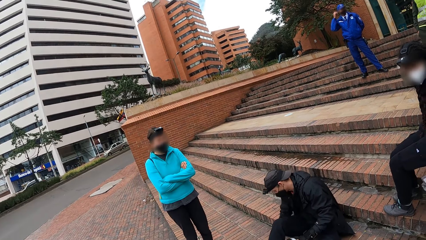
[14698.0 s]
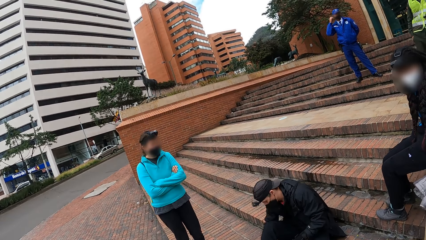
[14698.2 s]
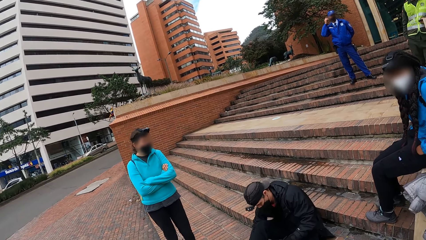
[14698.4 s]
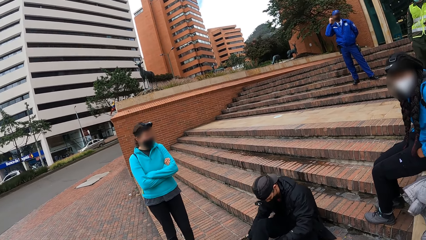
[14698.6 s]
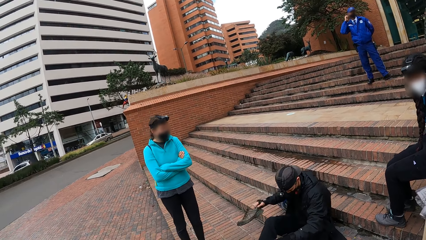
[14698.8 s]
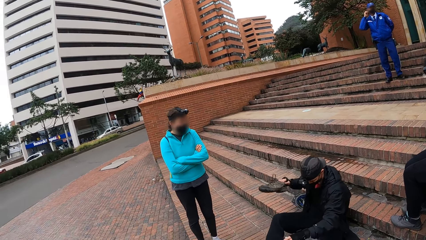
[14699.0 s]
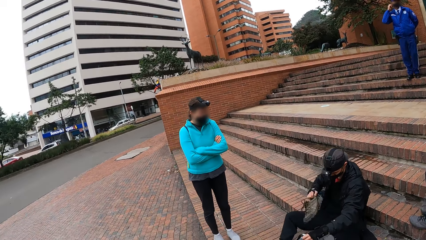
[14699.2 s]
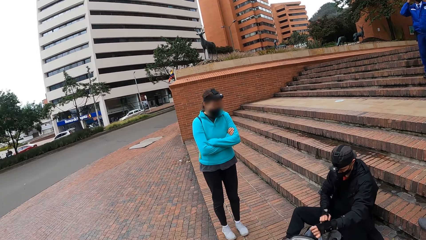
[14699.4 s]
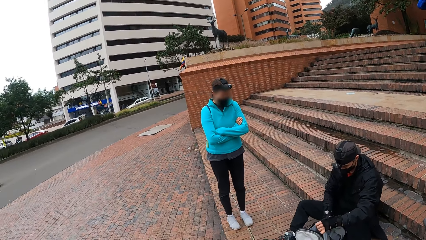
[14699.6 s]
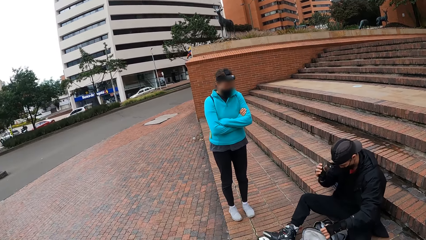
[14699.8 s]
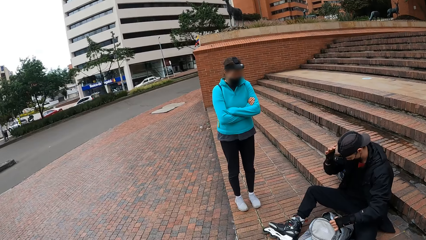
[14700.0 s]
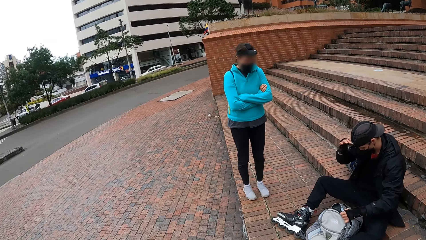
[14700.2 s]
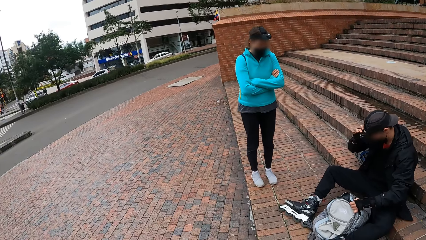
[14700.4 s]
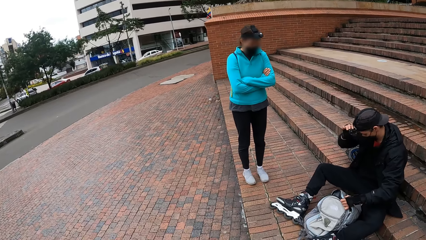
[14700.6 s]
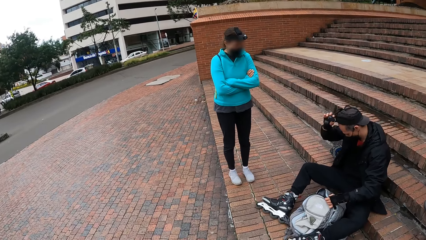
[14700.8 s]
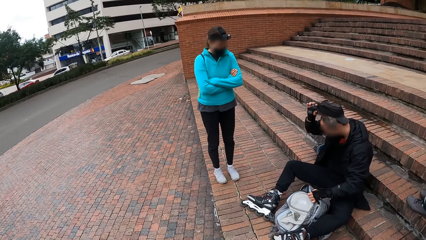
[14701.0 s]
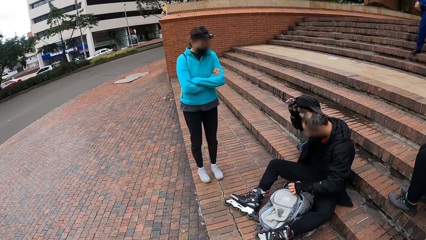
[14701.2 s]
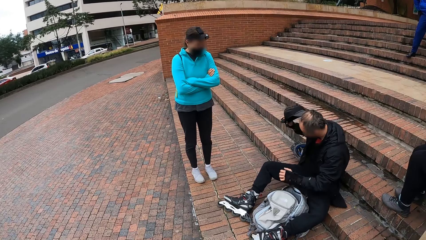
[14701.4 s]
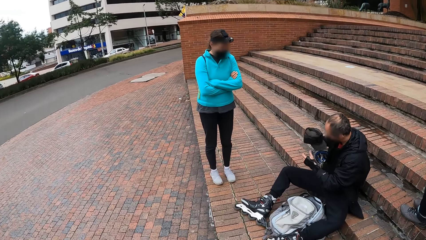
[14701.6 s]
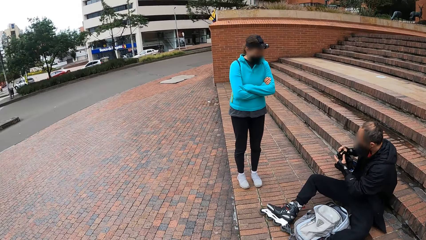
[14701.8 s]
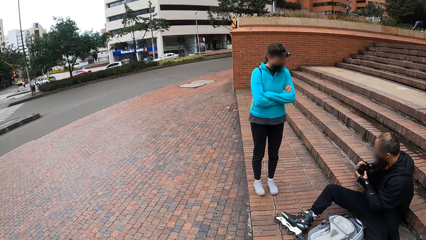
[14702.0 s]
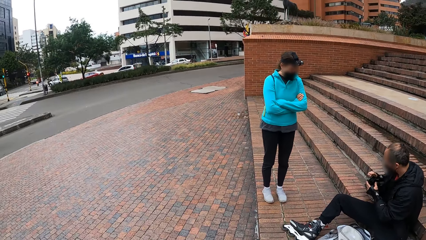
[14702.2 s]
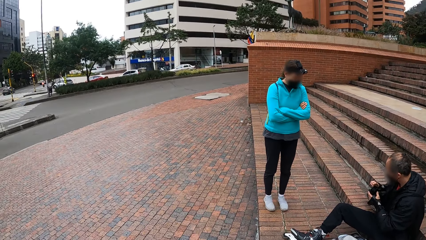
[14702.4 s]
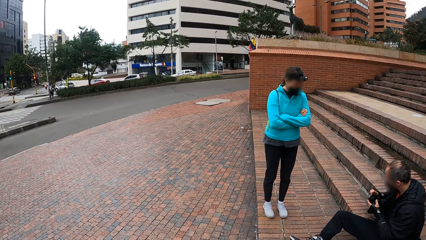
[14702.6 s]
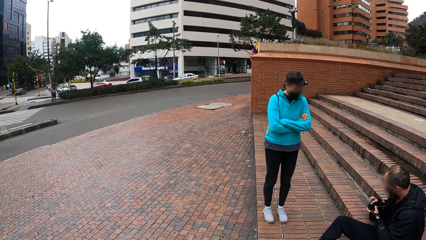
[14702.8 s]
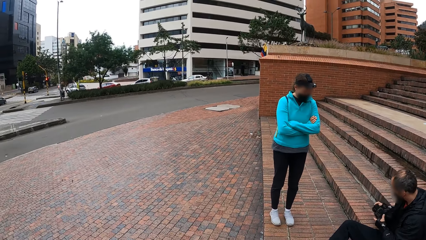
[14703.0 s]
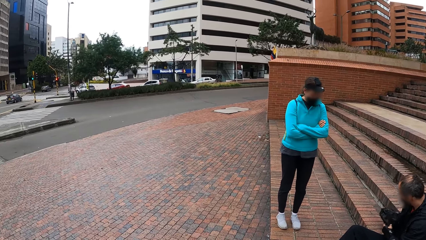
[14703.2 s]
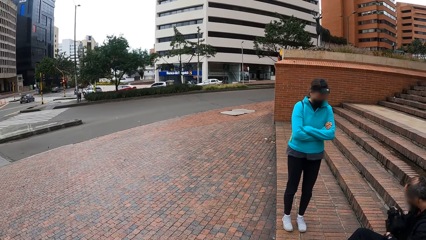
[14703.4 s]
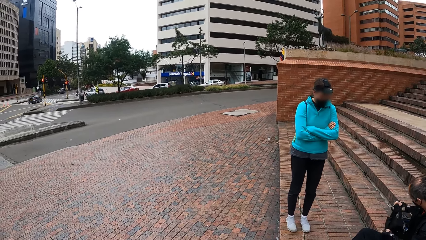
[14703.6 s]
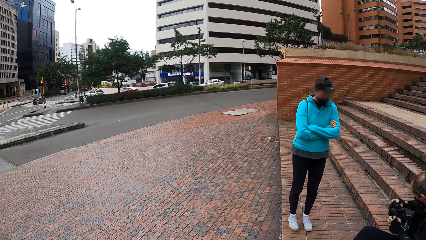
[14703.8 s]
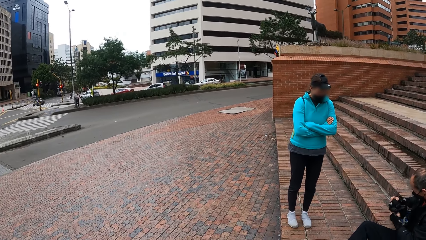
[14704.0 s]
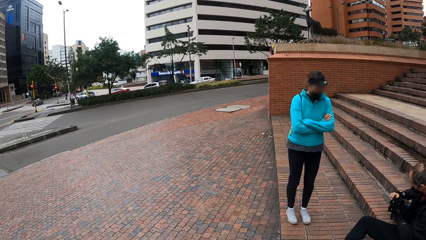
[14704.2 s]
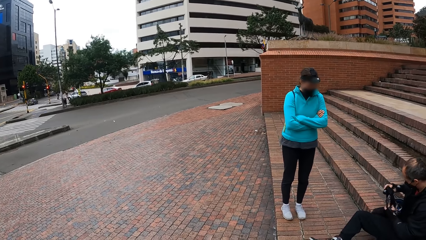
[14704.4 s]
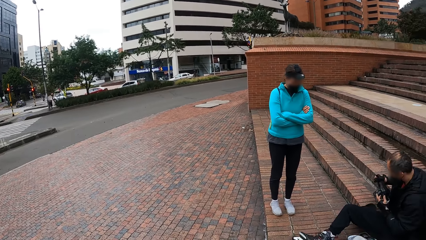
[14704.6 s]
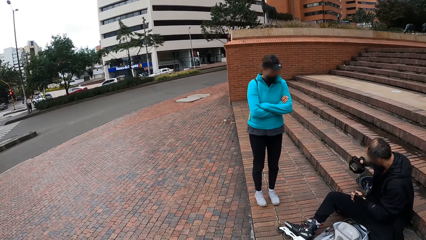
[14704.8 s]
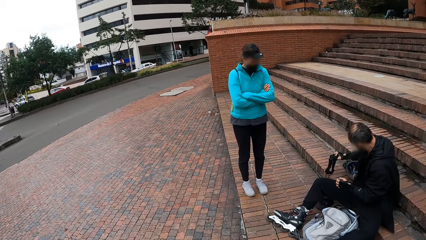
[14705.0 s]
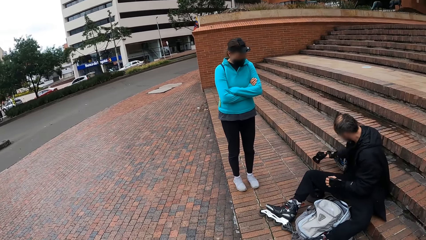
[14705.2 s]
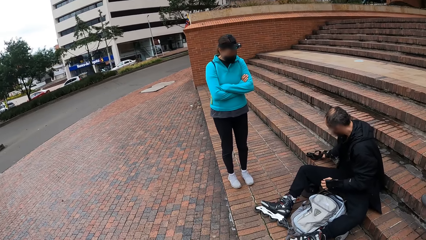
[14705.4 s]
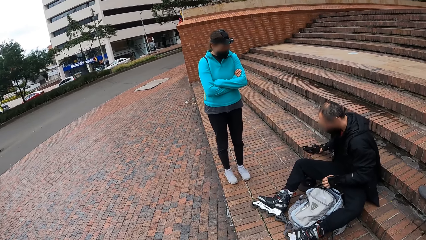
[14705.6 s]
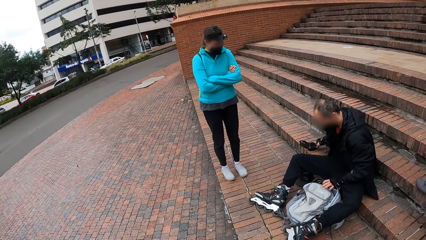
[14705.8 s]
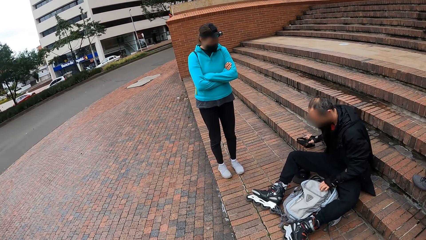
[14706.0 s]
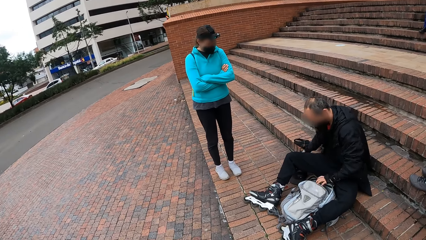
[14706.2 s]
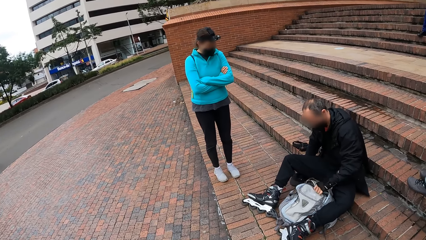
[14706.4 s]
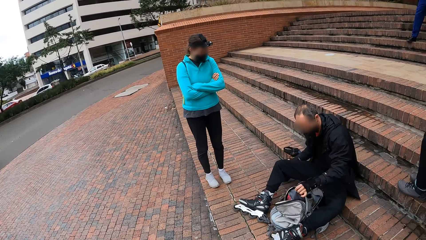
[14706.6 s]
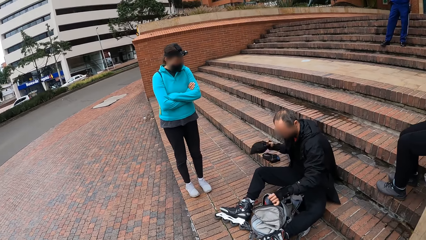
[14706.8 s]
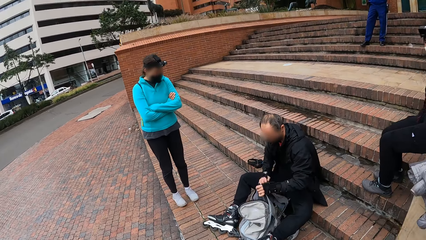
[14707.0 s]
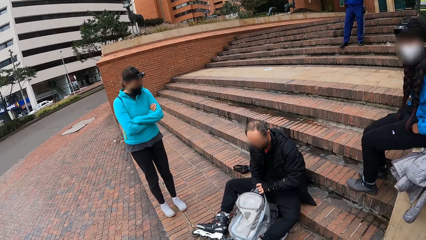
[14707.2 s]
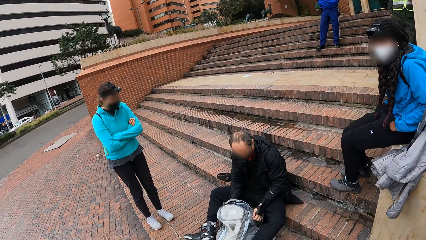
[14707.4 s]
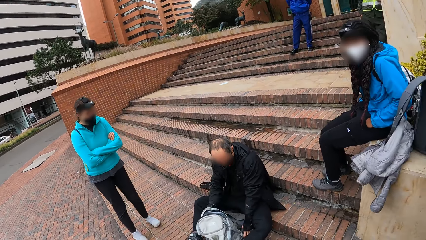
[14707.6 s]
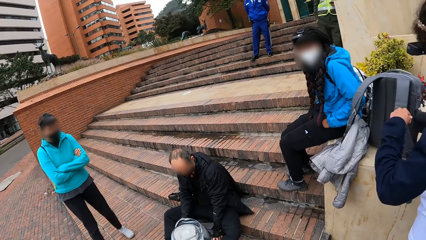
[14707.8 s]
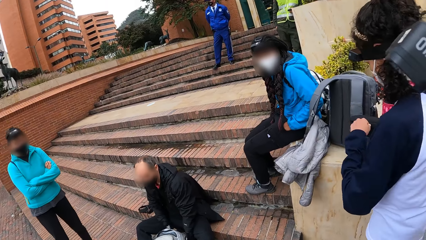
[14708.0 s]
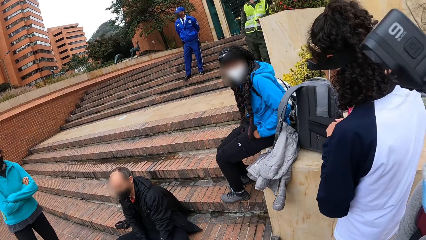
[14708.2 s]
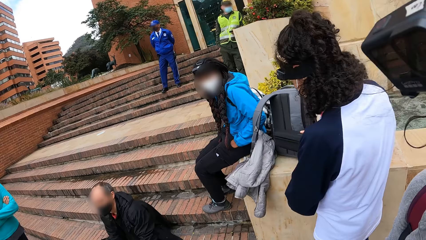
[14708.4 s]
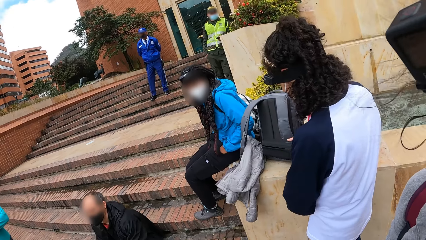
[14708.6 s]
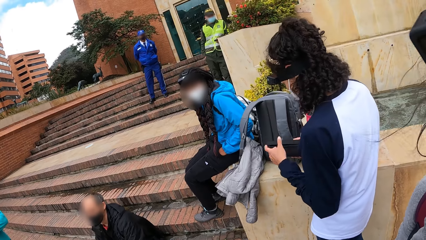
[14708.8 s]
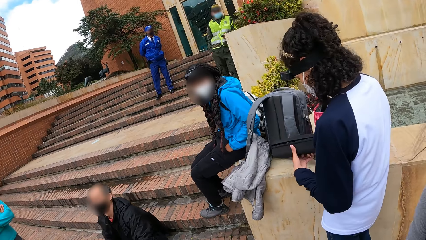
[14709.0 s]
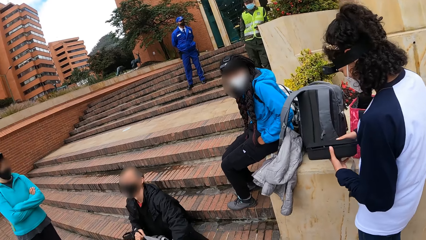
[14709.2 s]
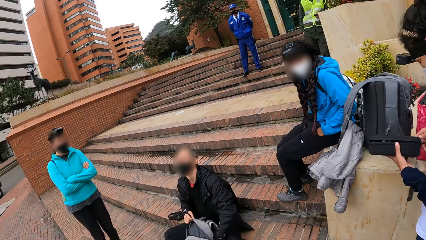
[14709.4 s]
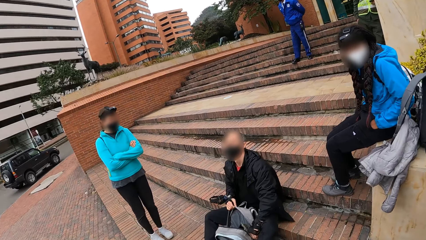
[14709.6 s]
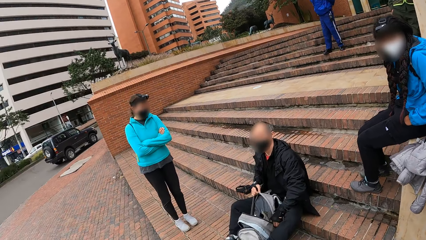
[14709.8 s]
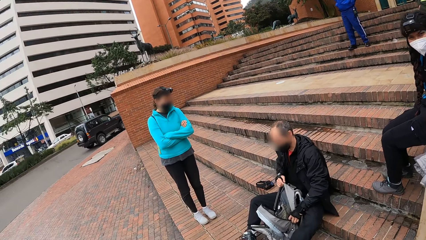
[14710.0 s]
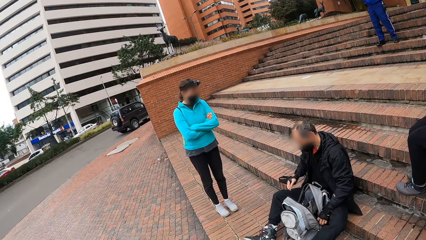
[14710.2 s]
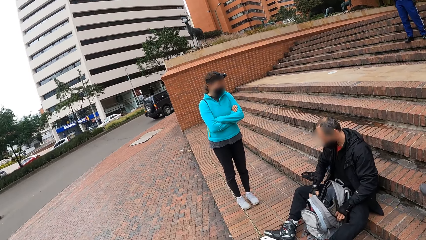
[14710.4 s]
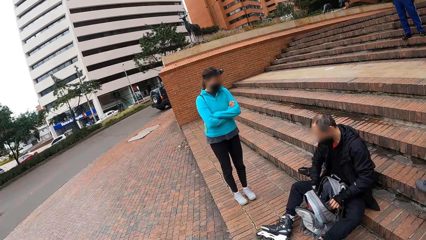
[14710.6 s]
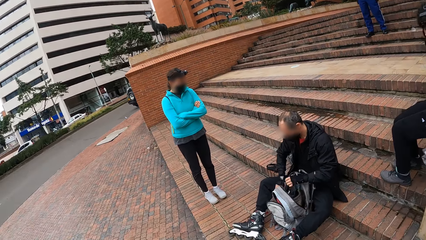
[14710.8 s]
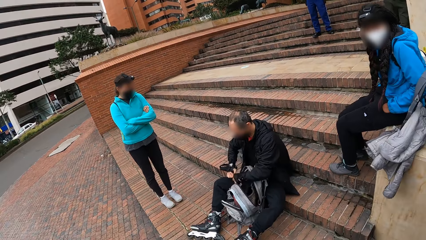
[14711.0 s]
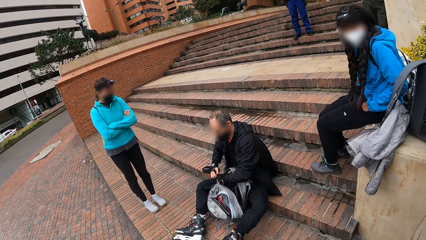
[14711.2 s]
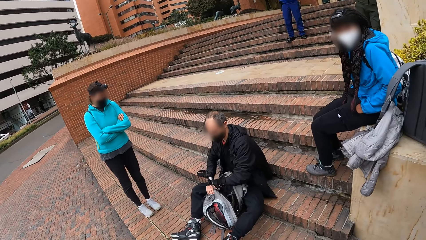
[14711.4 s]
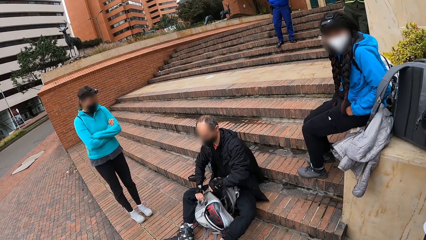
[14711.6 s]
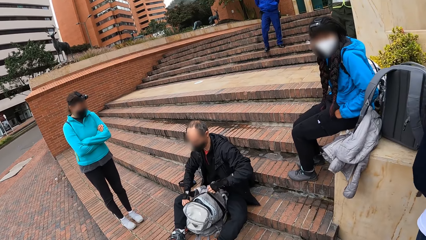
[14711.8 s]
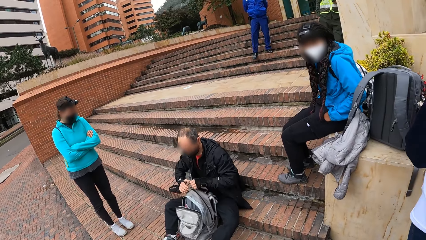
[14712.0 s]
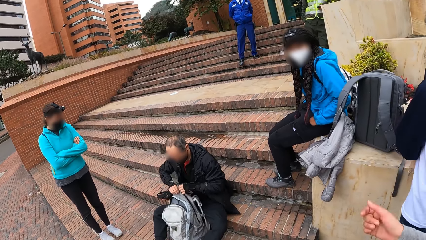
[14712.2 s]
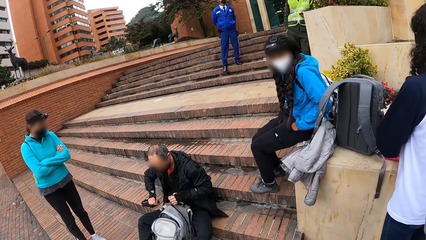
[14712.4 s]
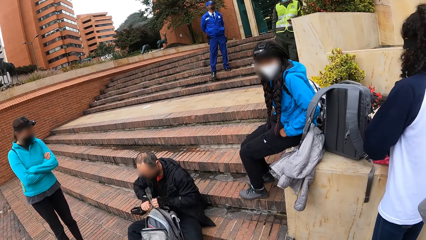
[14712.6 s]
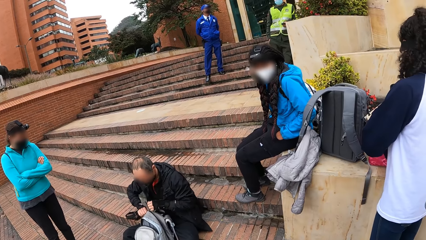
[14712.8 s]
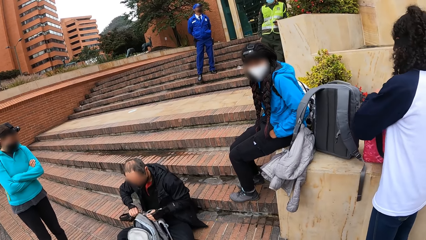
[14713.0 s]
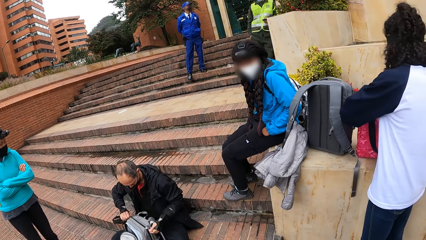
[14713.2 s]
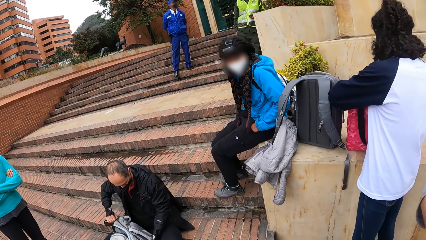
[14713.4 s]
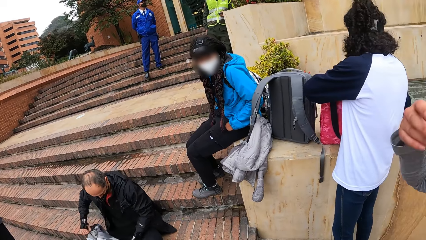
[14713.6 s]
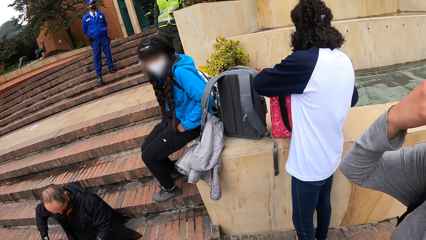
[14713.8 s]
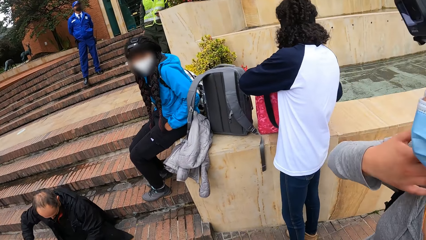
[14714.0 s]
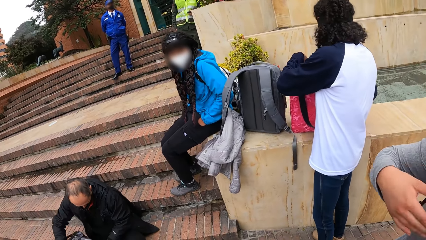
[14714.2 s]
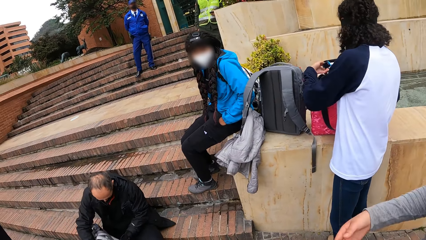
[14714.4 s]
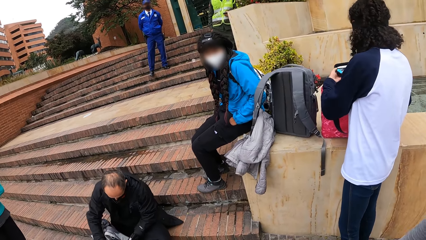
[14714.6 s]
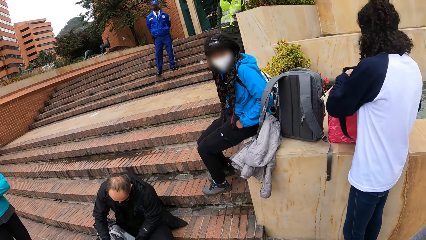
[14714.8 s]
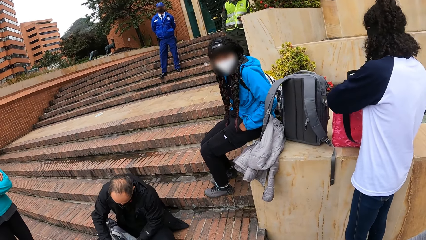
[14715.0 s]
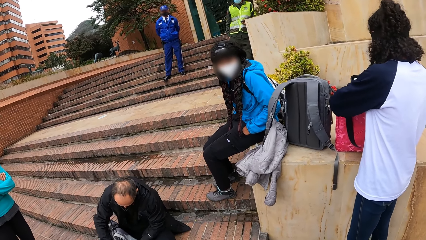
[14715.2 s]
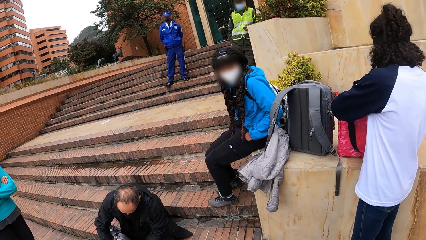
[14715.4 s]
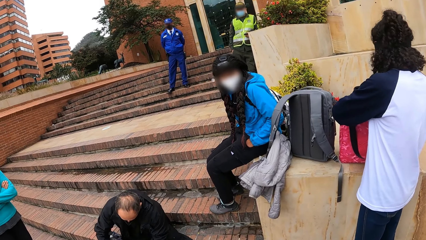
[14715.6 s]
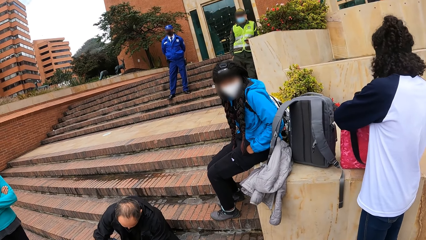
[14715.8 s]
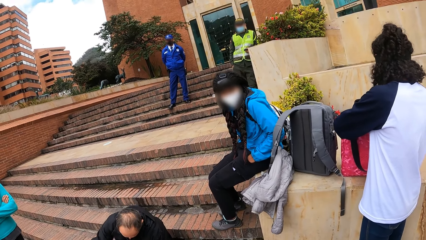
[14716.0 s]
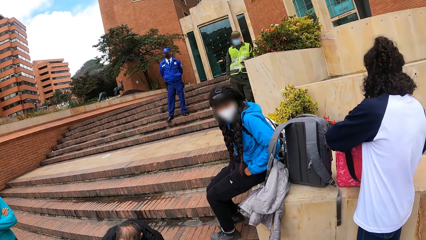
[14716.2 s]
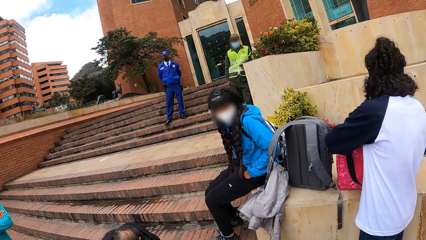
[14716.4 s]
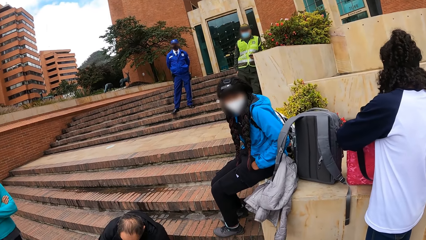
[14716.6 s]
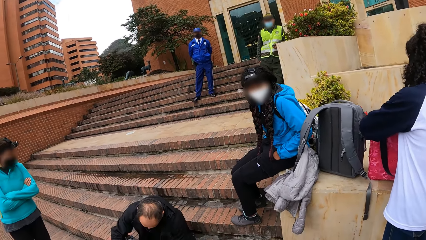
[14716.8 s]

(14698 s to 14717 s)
A man puts the shoe into the bag with his right hand. He takes a cap off his head with his right hand. He detaches a camera from the cap with both hands. He puts the camera on the staircase with his right hand. He opens the bag with his left hand. He puts the cap in the bag with his right hand. A woman opens a box with her left hand. She touches a purse. The man closes the bag with both hands. Another woman raises her right hand. The first woman puts both her hands in the bag.
